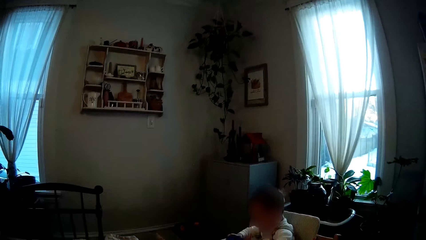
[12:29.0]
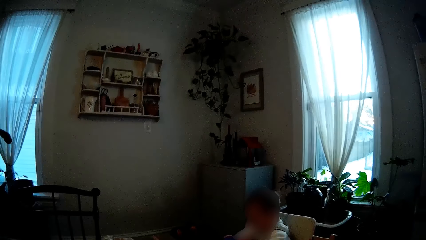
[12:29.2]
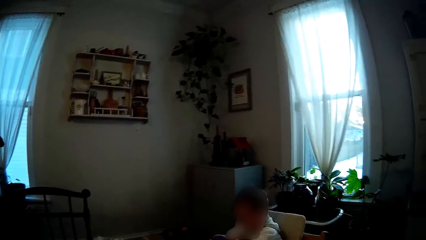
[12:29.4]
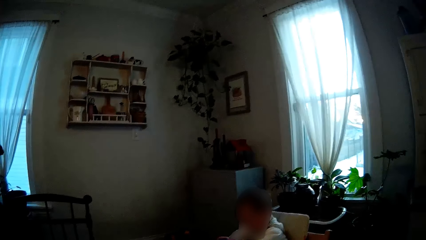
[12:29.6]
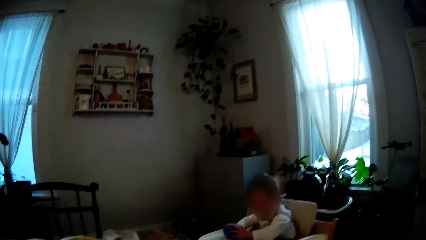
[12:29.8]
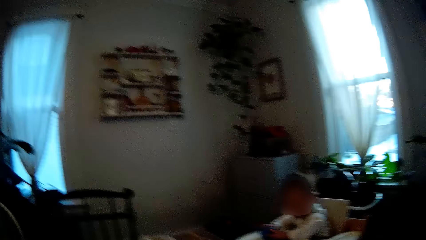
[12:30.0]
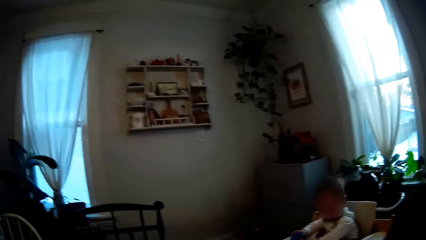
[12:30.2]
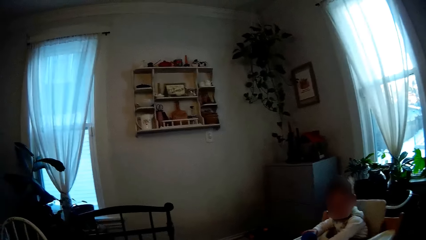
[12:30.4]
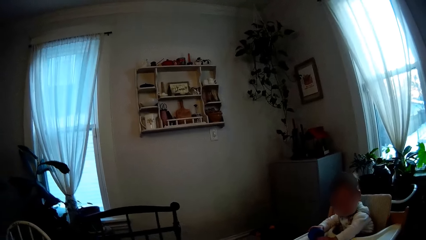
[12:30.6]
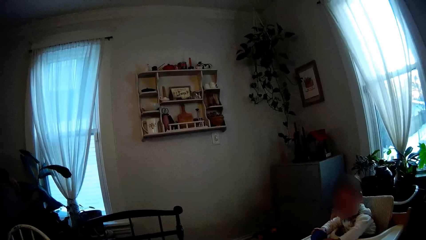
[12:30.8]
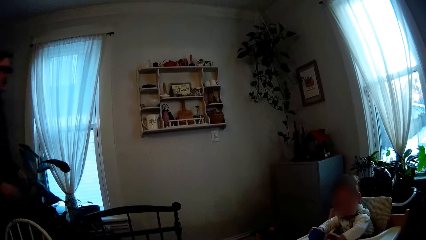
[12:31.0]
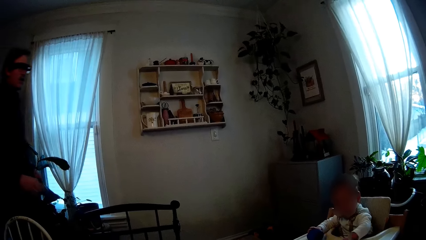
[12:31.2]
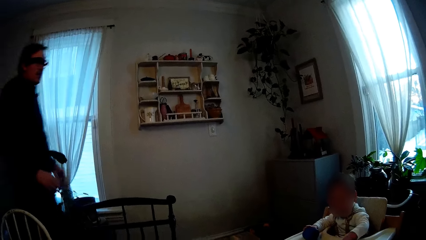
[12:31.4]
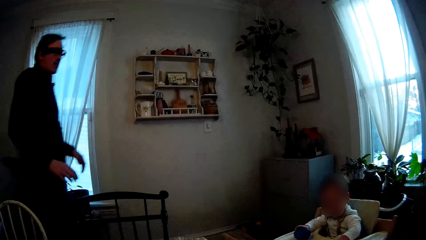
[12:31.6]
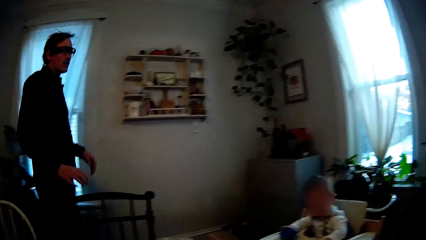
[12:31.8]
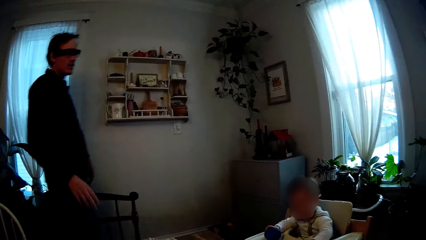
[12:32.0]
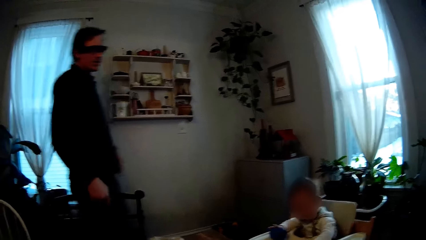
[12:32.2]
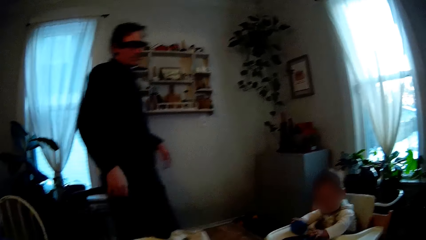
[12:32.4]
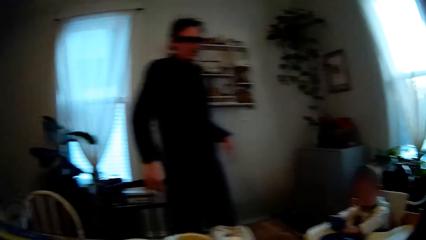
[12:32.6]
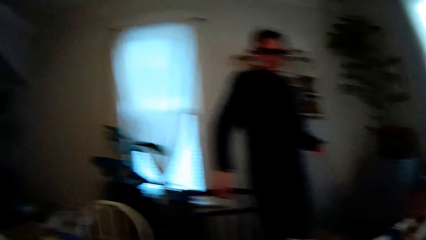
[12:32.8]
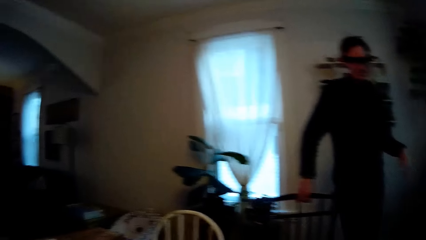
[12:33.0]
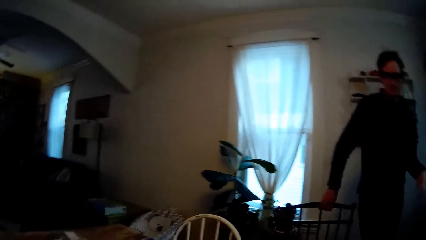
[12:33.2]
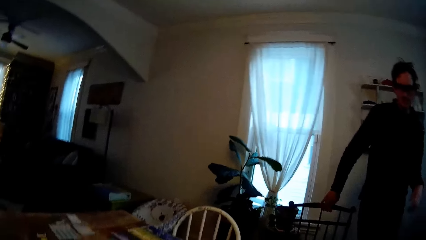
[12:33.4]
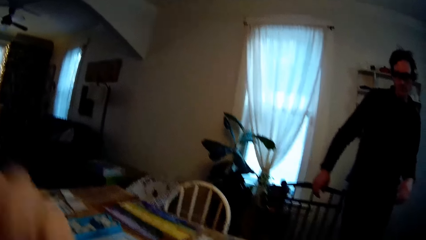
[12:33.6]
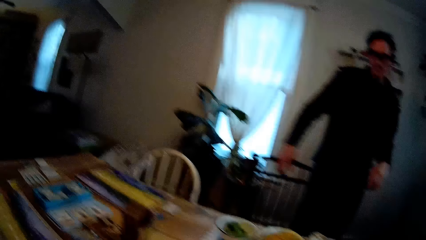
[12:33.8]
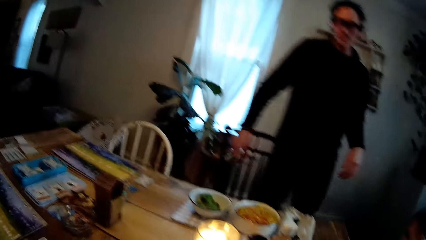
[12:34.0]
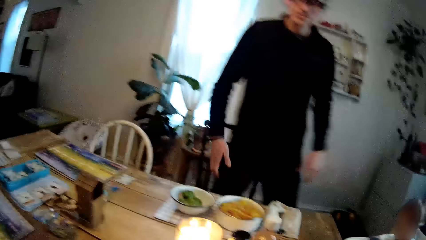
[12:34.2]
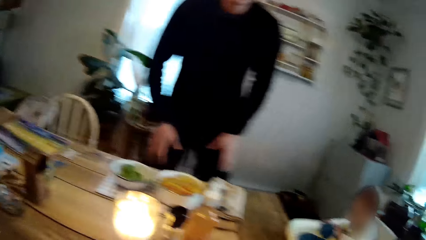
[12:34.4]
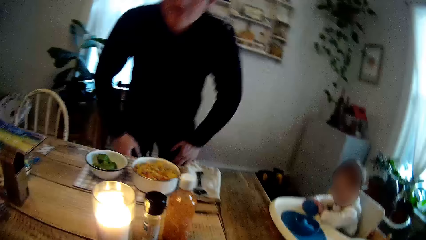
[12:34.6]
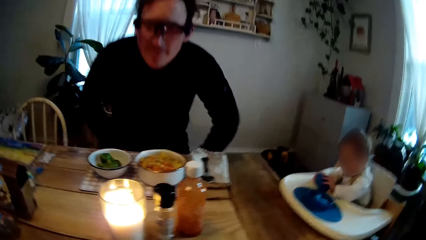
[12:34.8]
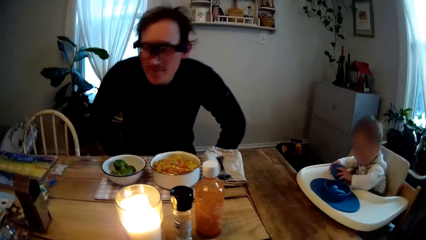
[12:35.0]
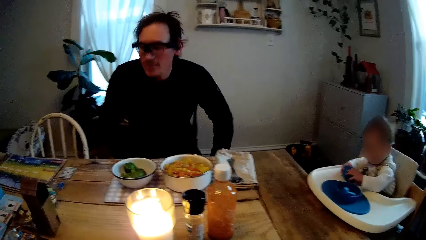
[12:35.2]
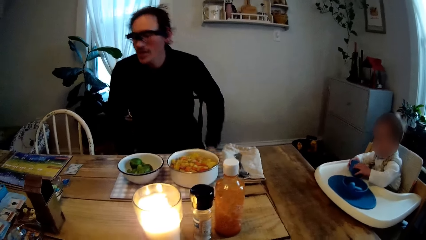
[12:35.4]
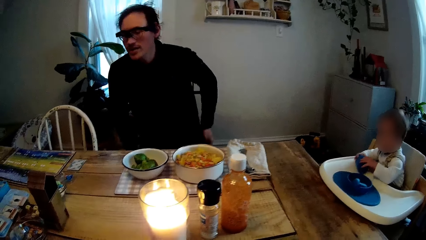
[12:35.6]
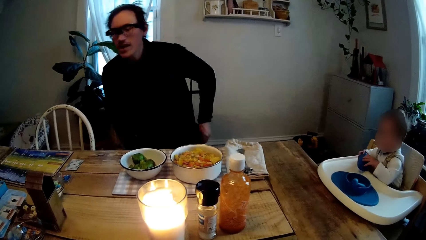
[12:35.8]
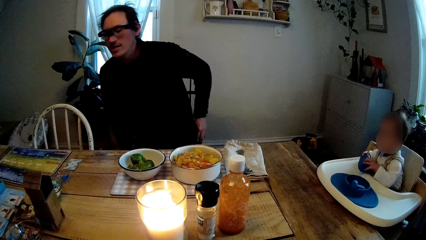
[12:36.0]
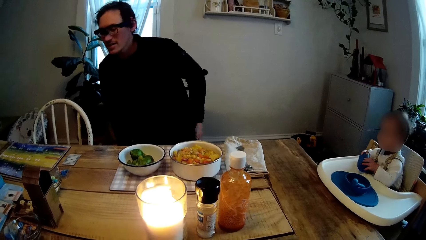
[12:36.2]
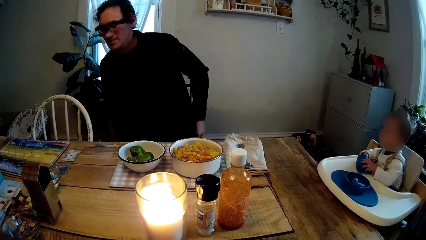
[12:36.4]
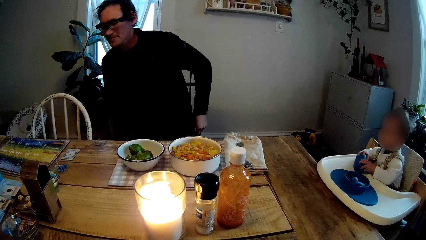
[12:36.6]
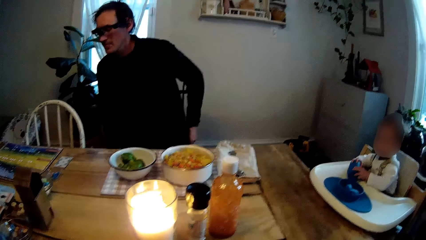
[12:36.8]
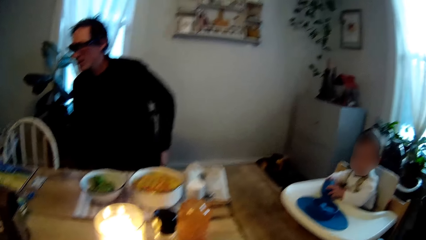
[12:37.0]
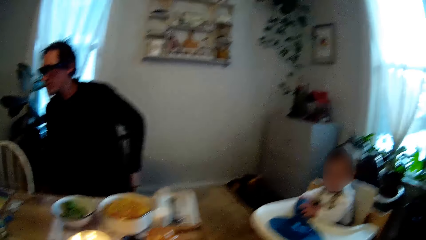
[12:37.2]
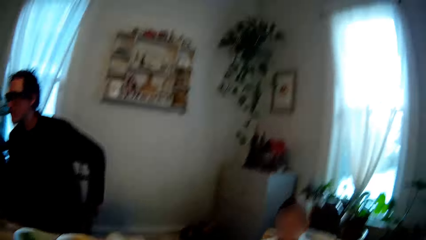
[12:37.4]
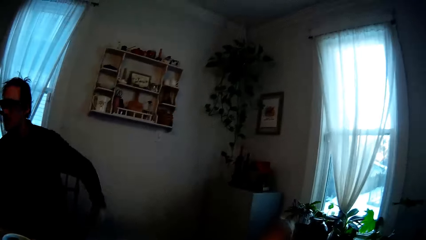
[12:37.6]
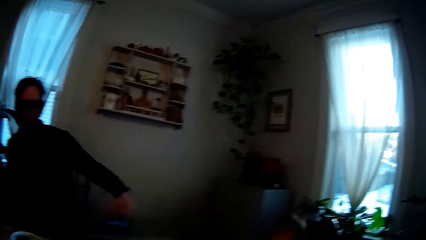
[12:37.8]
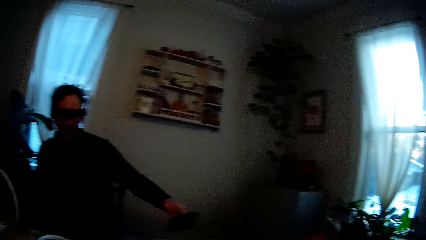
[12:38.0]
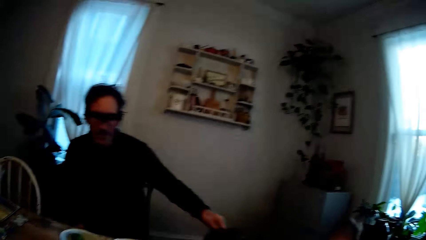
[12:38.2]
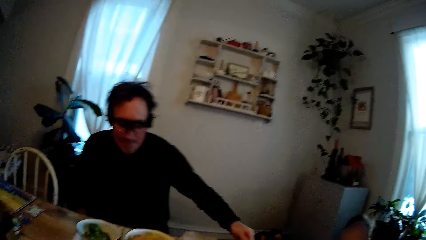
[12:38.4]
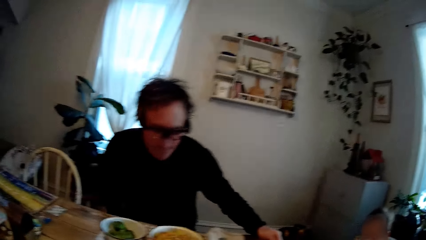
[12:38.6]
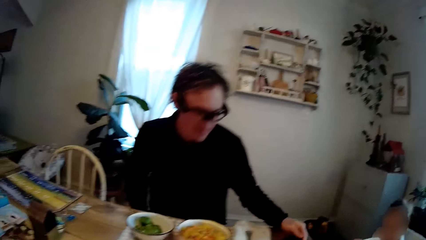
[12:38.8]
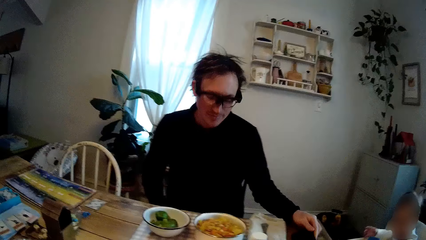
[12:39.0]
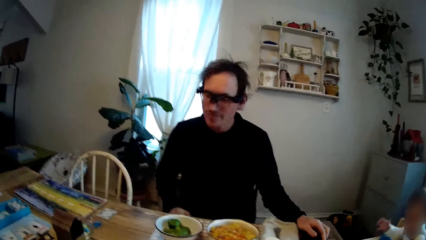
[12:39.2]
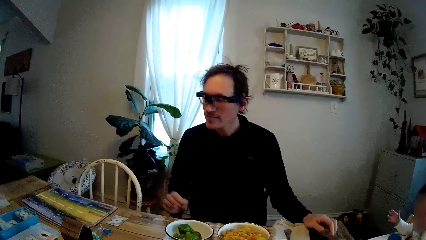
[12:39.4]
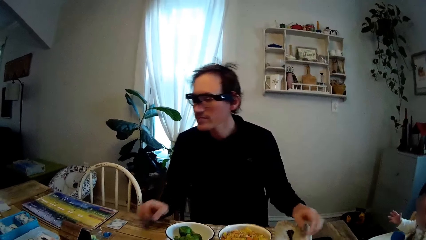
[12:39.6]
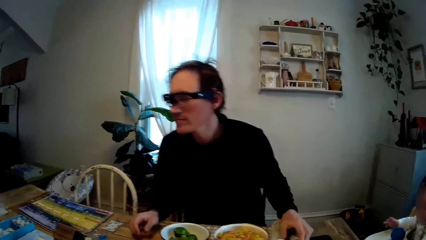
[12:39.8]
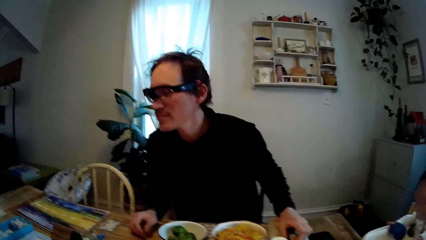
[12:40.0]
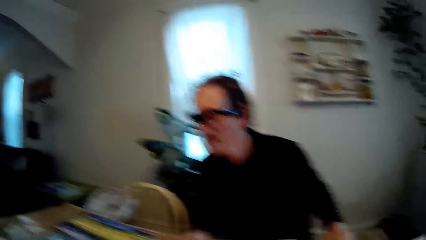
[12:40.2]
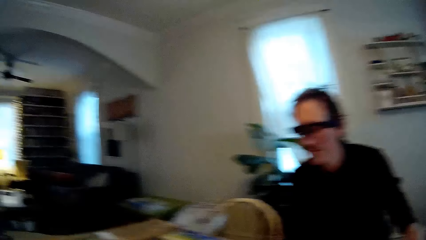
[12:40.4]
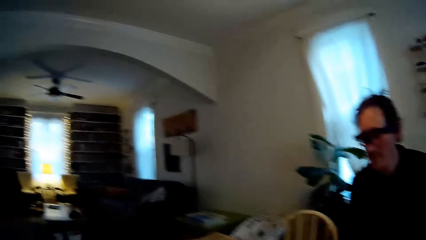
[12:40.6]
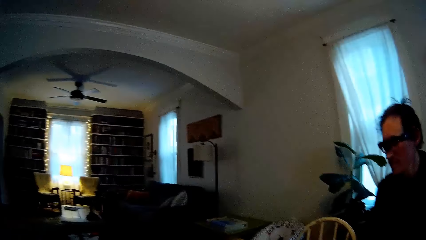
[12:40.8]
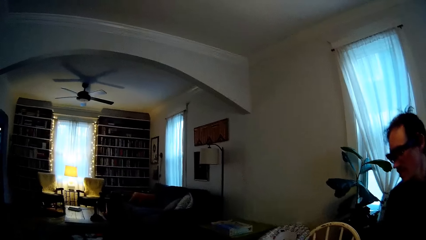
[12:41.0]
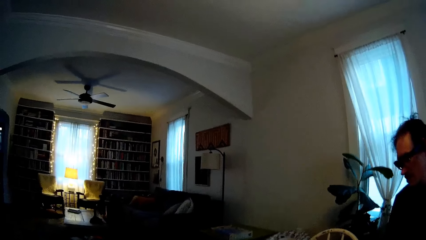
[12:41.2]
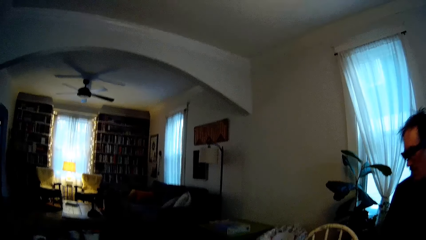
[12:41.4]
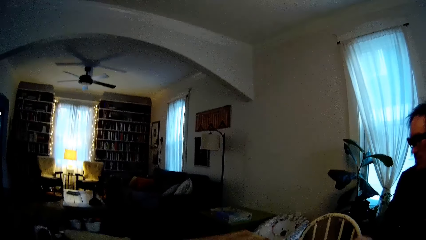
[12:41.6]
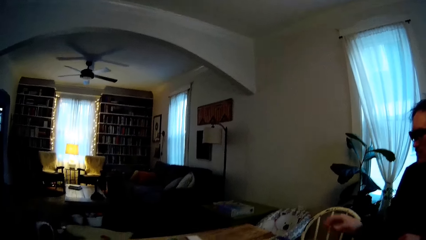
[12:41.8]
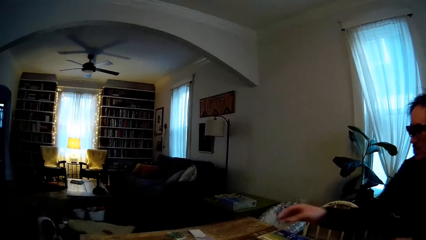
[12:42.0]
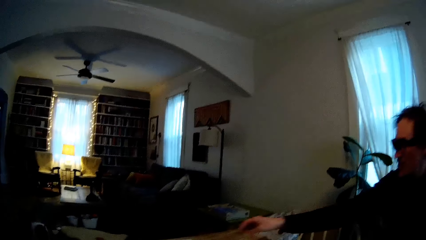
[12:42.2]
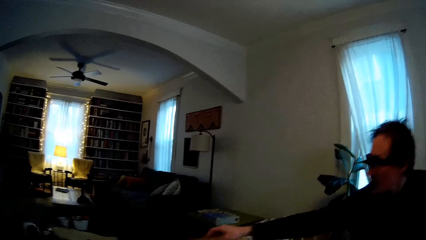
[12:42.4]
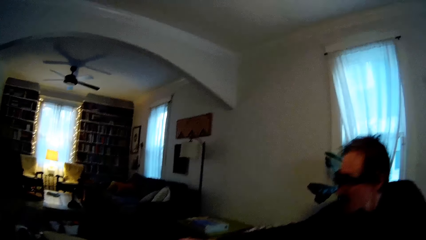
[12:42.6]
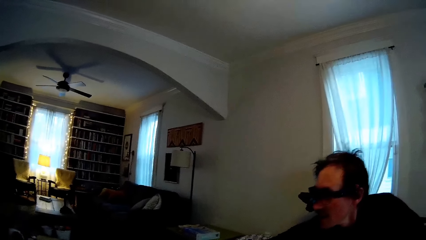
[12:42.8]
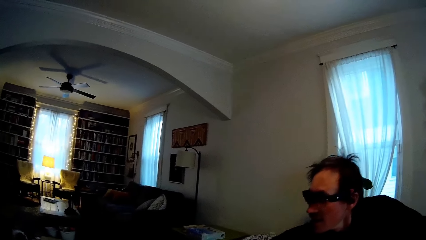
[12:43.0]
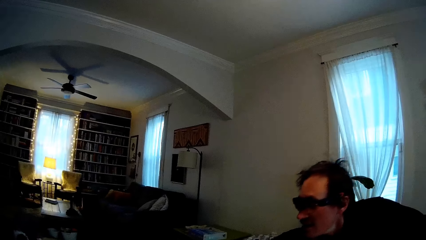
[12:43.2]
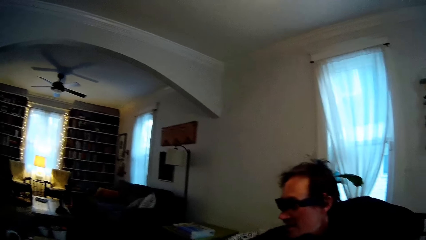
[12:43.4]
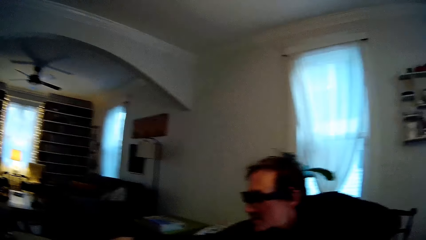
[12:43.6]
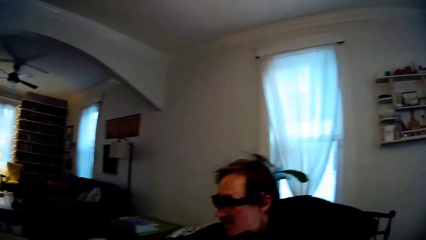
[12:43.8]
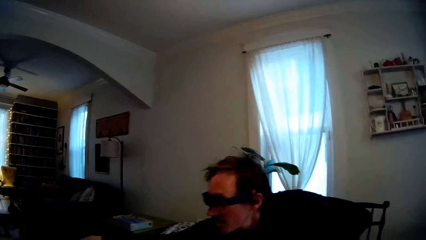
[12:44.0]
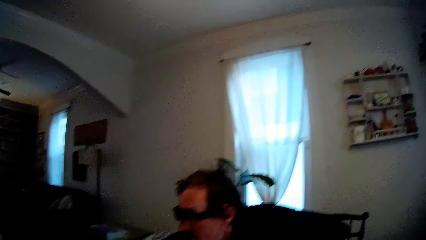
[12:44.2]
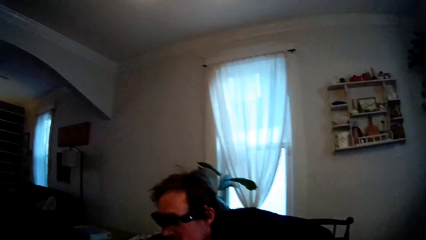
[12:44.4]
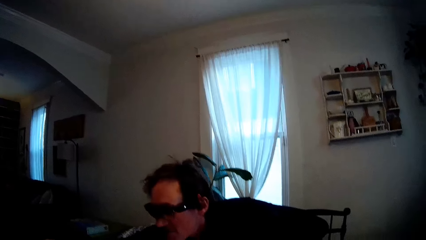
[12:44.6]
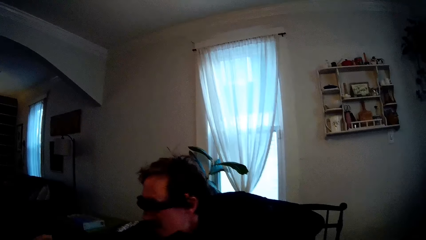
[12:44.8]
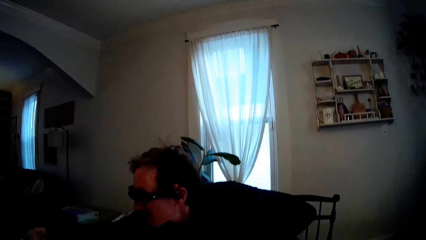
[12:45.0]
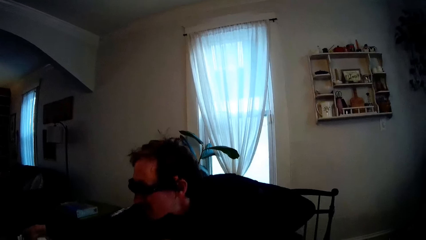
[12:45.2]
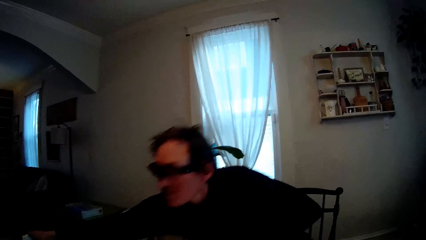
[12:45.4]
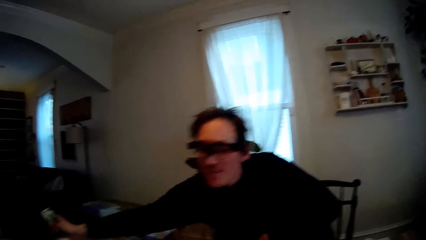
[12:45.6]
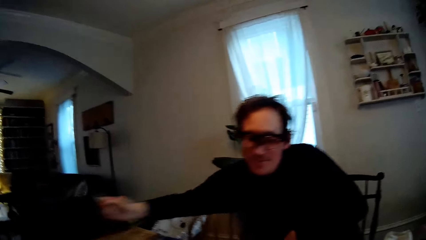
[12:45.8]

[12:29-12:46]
The camera wearer looks around the house. The man pulls a chair with his right hand, walks around the house, and sits on the chair. The baby holds a toy with both hands. The man picks up a phone from his pocket with his left hand. He places the phone in his left hand on the table. He looks around the house. He picks up some cards on the table with his right hand.
